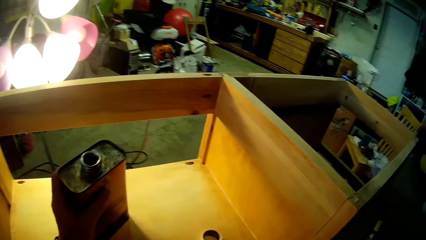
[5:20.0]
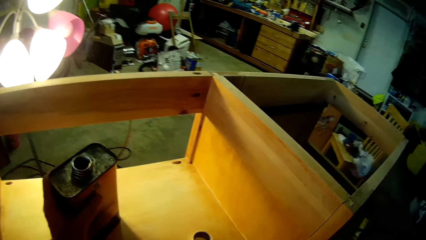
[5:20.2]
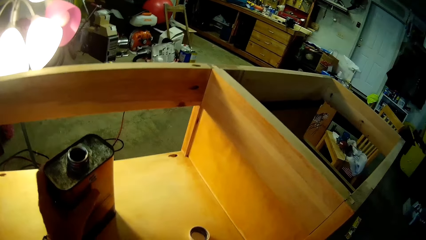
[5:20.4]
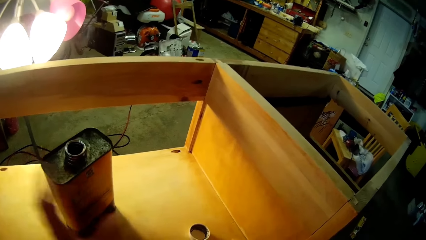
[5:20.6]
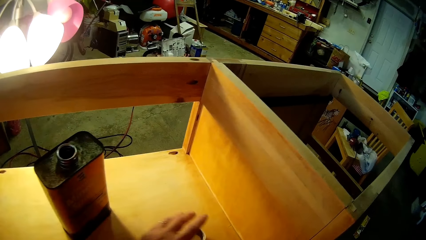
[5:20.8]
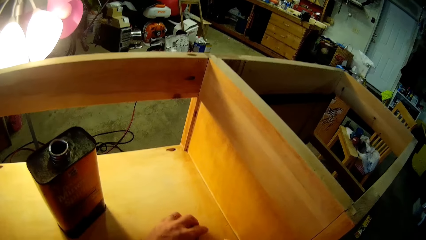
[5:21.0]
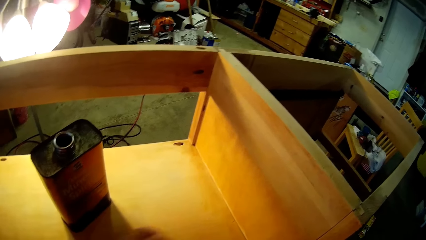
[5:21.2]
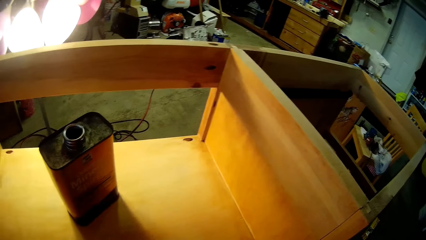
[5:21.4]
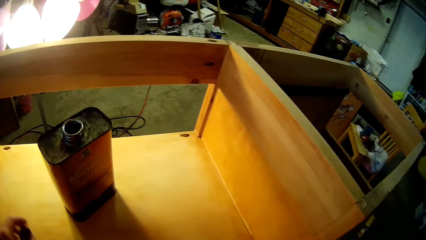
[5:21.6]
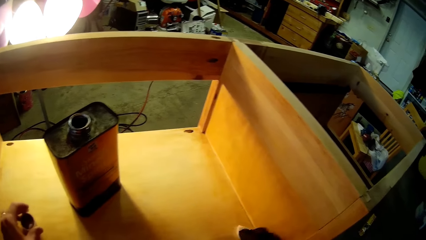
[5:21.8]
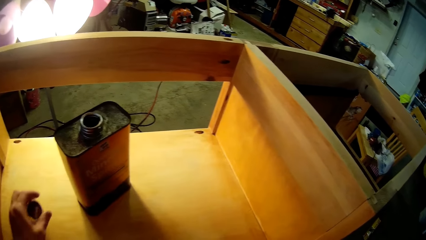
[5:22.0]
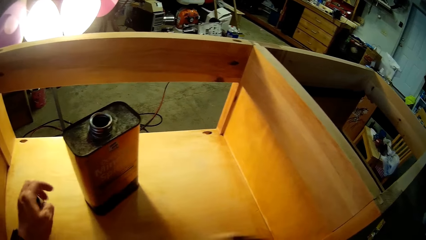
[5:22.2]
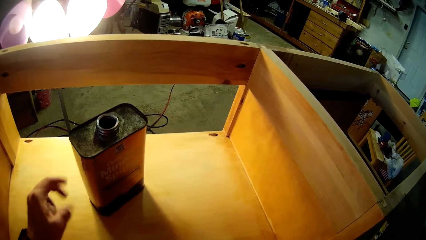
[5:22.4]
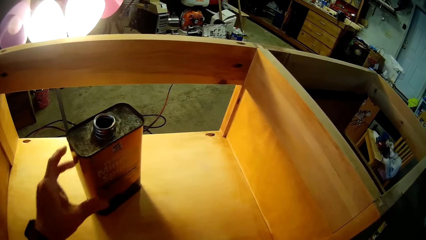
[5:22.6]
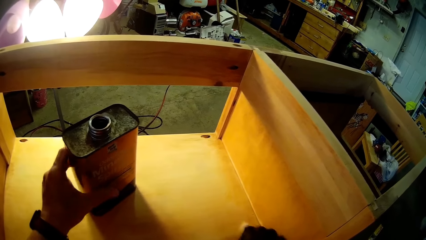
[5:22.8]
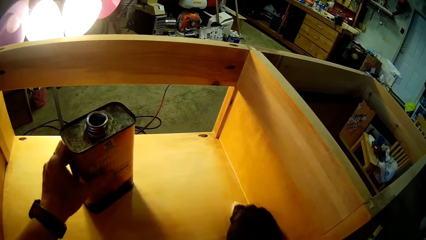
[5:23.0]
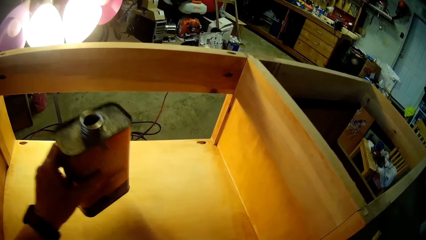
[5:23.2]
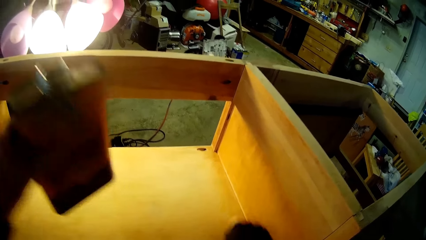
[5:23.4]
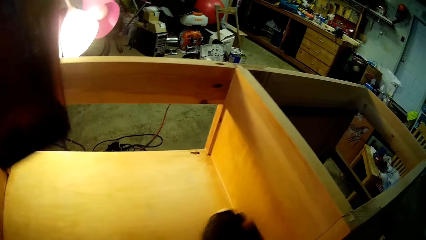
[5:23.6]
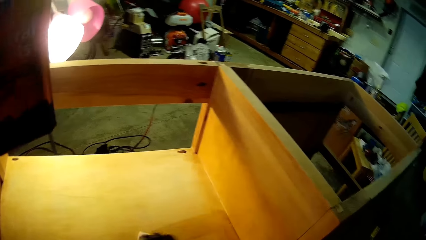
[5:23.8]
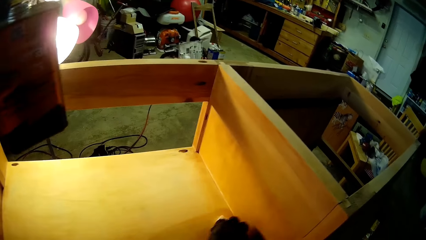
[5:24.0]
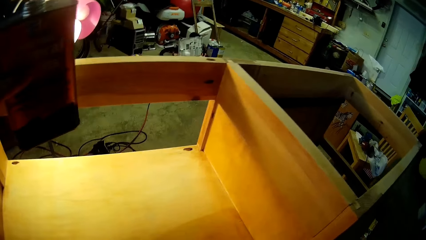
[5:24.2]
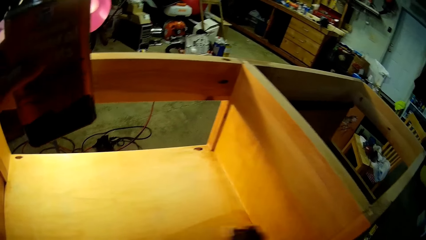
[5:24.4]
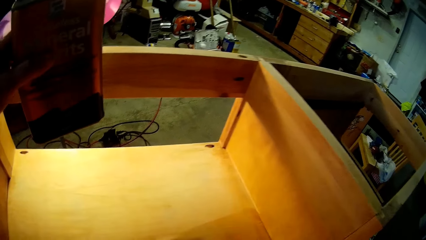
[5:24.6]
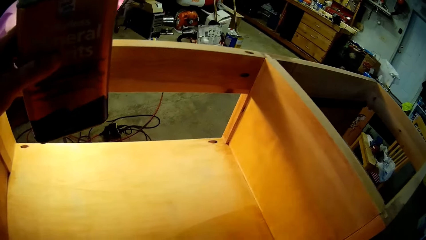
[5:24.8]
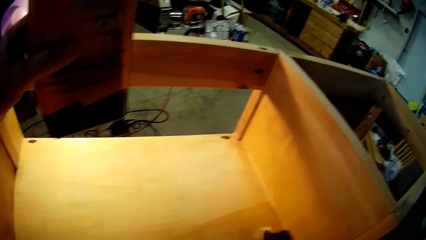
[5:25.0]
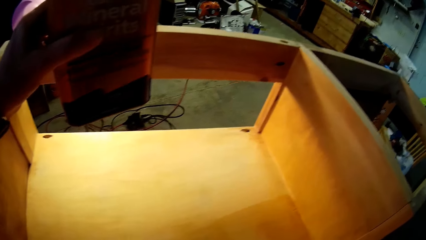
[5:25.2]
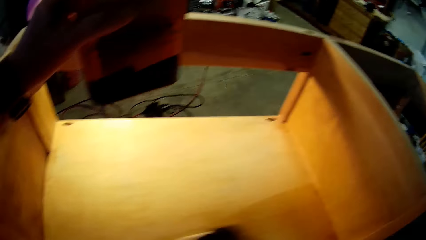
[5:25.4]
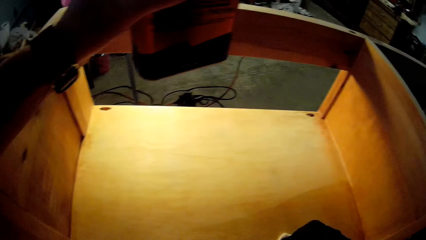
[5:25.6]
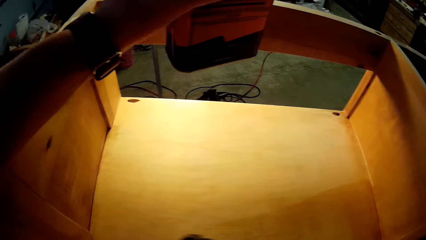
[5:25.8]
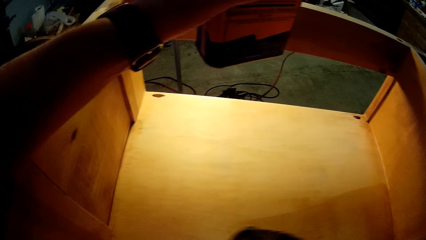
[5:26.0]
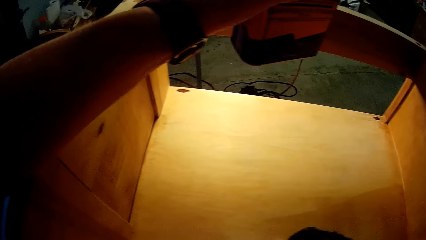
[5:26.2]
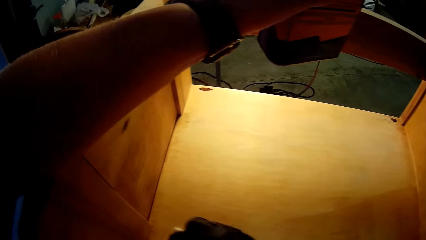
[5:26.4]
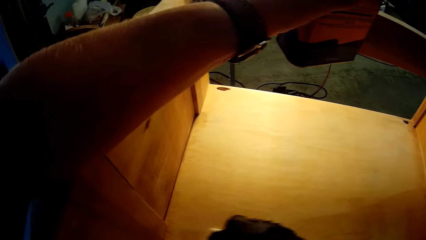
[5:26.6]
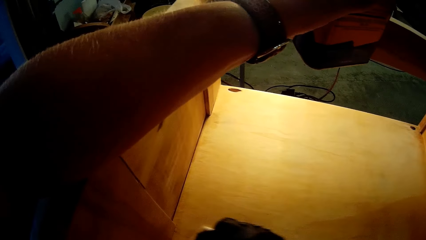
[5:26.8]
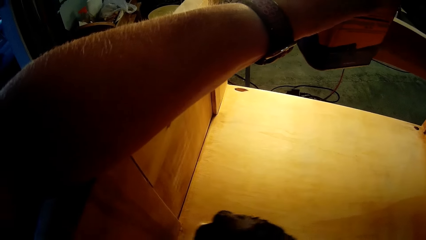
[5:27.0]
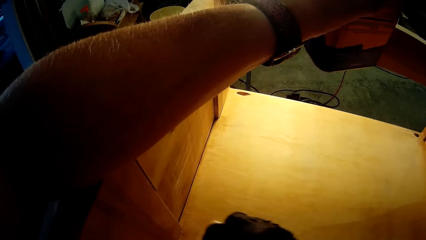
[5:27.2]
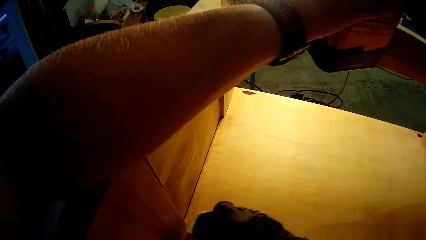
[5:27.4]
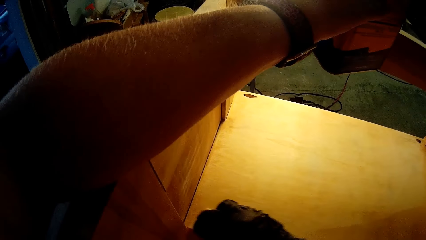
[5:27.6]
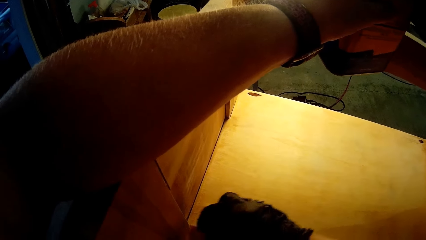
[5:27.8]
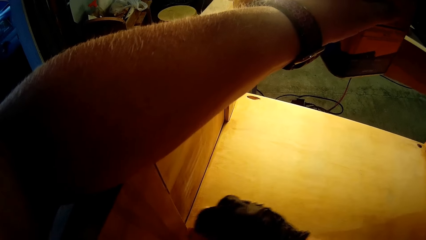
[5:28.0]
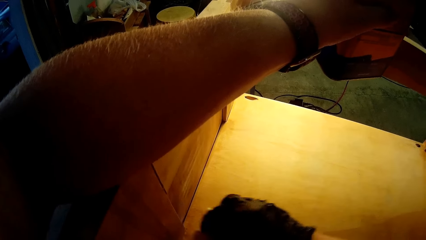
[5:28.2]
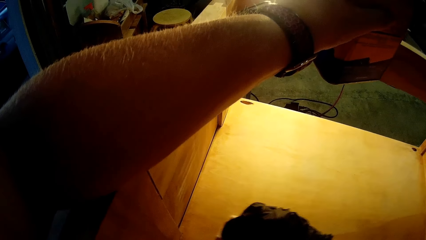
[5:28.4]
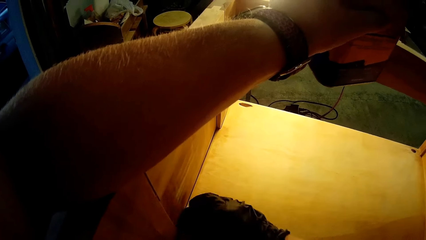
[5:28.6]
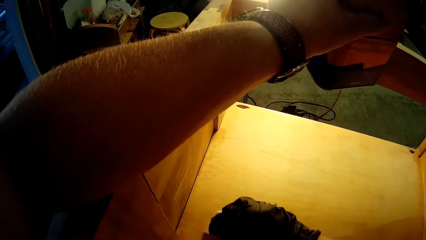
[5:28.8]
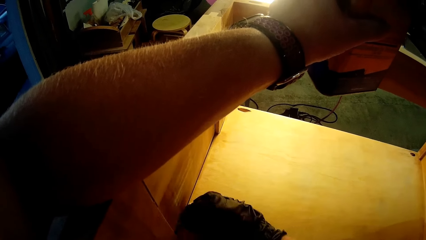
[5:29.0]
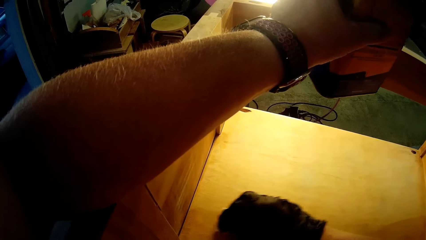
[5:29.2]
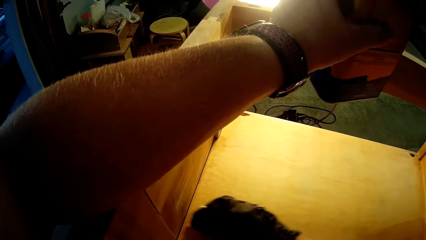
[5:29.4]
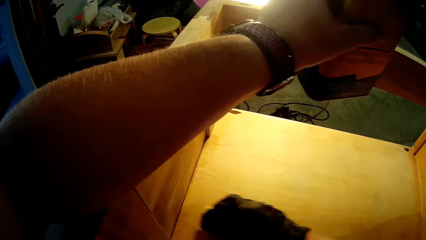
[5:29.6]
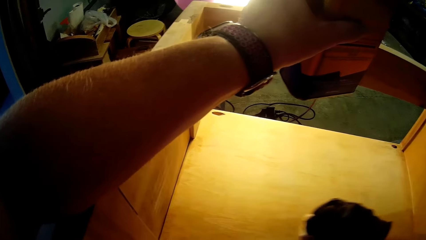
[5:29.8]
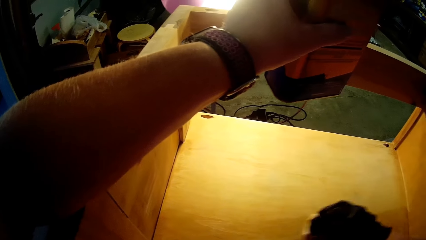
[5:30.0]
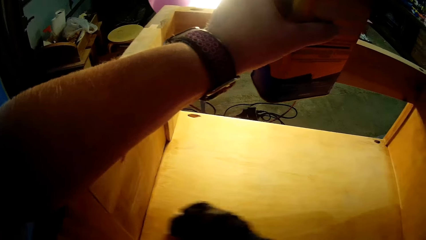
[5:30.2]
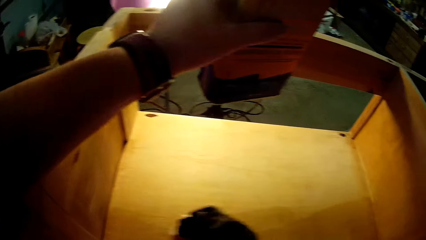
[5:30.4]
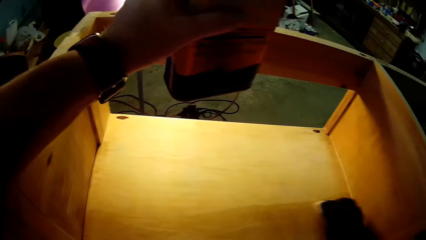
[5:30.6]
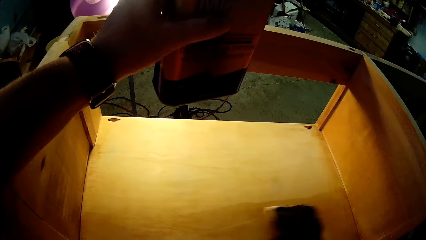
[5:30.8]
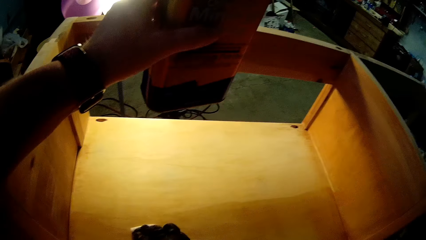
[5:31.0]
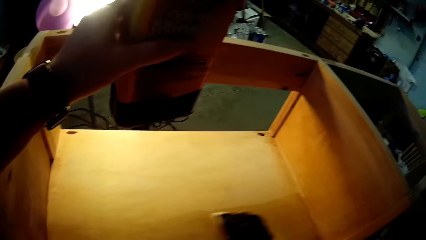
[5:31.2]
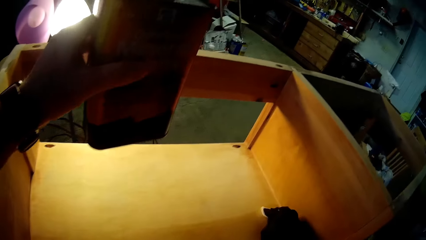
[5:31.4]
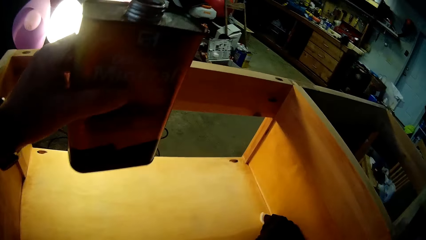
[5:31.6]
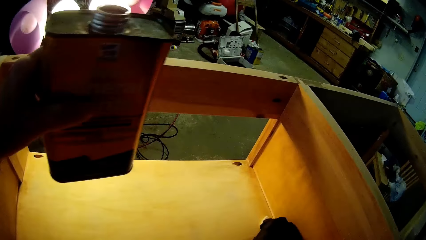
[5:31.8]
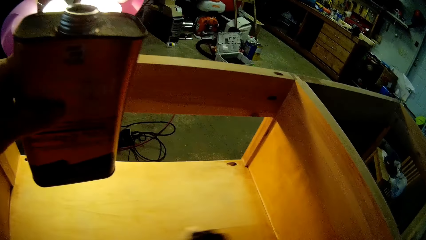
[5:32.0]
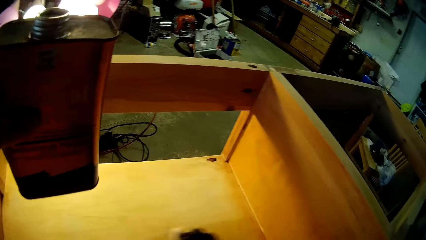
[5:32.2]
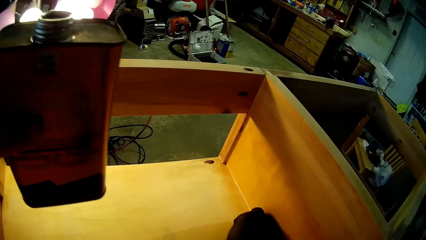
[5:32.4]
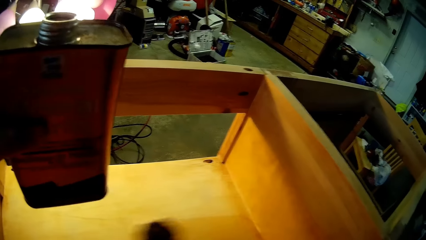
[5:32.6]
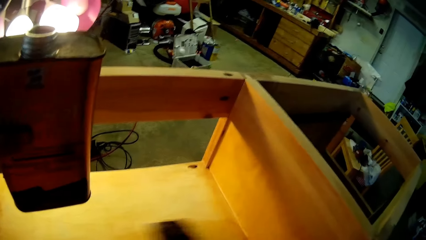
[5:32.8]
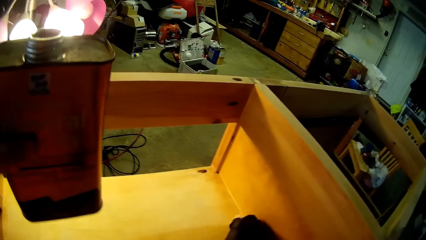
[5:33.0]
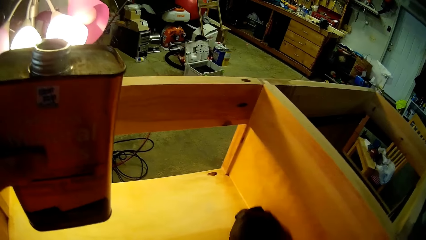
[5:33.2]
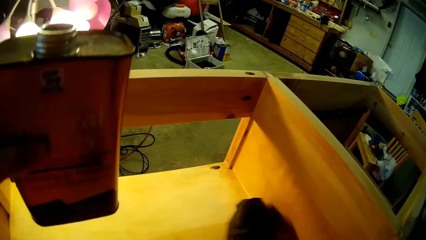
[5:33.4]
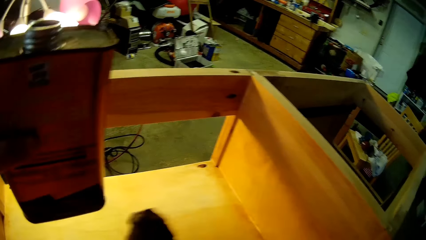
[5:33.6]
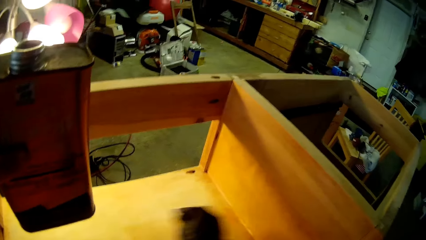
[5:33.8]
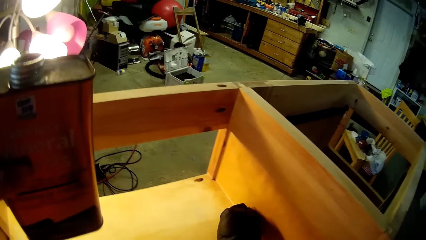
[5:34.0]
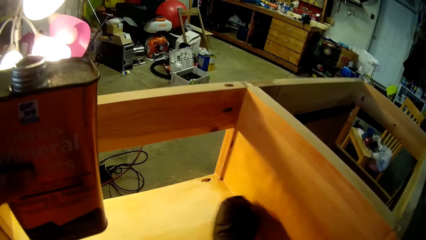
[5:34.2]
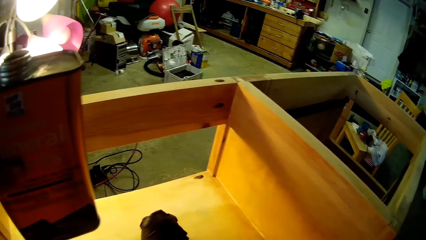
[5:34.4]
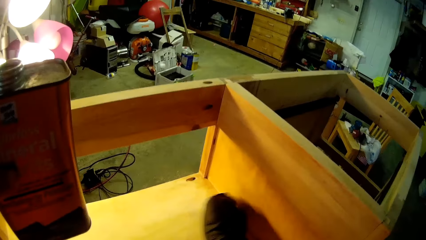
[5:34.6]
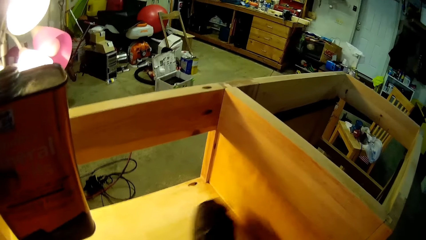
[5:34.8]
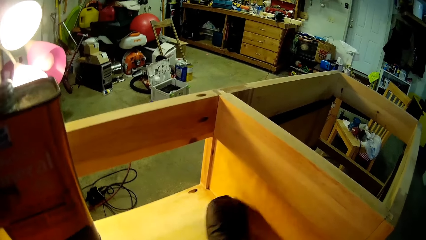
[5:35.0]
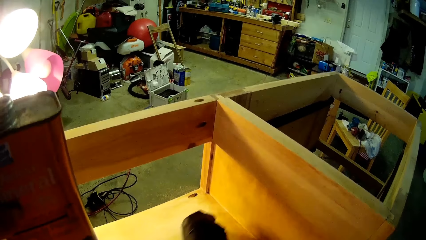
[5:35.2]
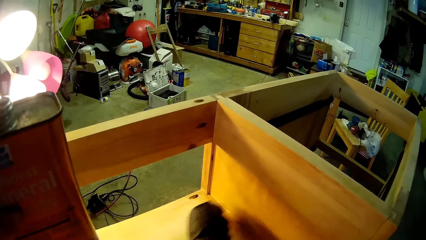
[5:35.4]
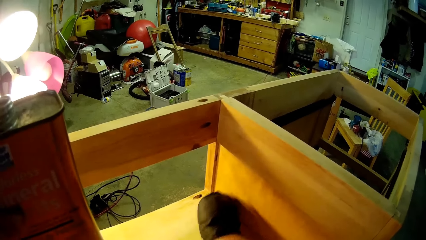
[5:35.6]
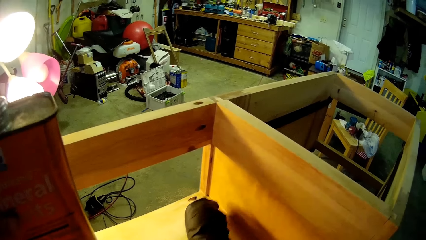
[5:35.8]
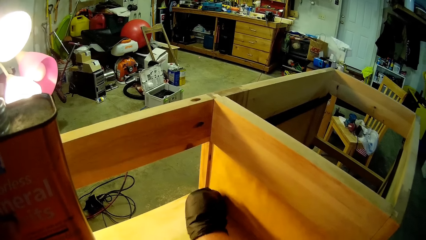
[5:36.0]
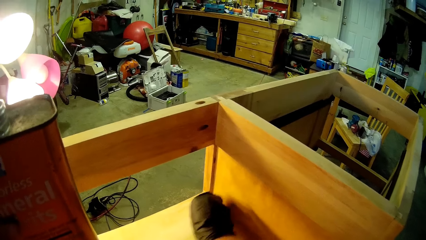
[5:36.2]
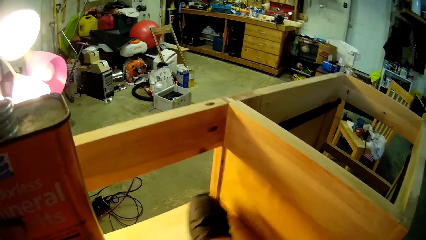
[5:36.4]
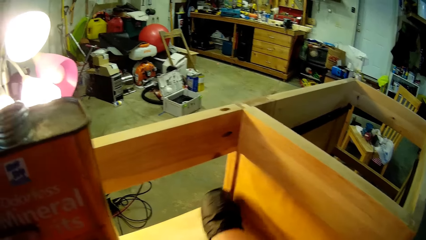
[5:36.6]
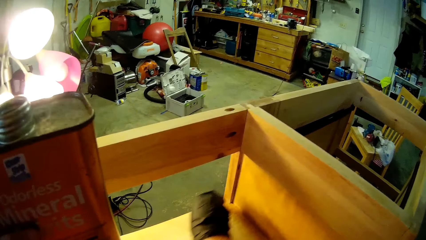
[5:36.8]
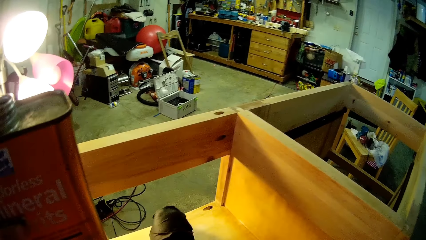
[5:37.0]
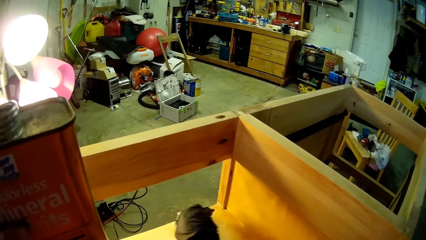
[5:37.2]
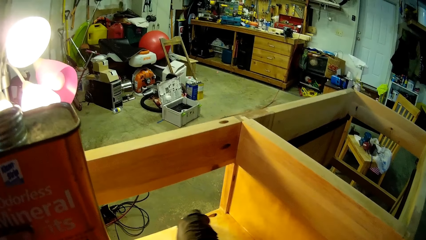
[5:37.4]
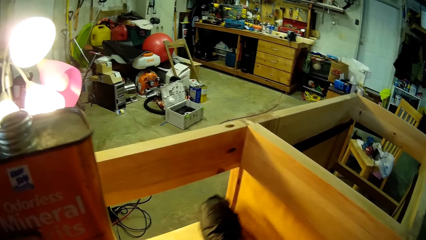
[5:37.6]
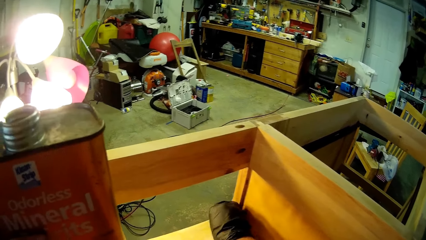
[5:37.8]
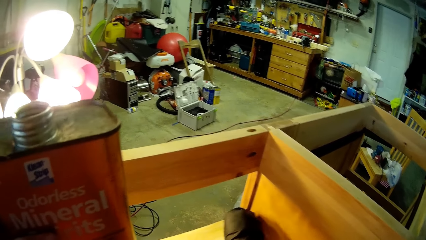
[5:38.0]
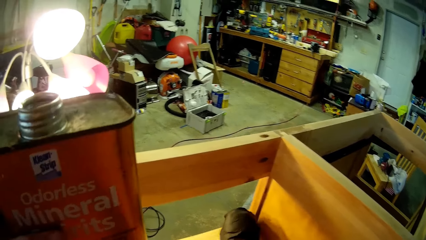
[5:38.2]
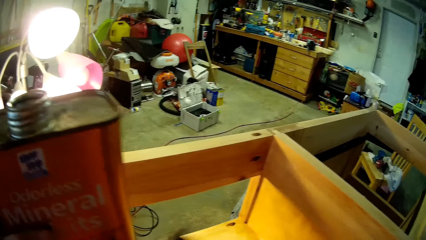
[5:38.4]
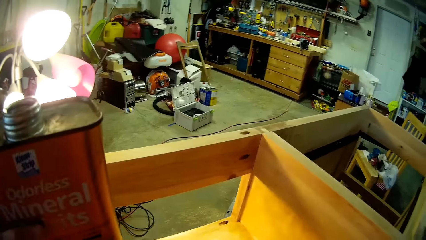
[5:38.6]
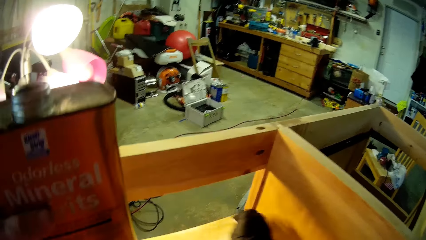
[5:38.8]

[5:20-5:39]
The camera wearer wipes the wood. He puts the odorless mineral spirit on the cabinet. He takes the bottle cap of the odorless mineral spirit. He scrubs the cabinet with sandpaper. He holds the bottle cap in his hand. He takes the odorless mineral spirit from the cabinet. He puts his hand on the cabinet. He scrubs the cabinet with the sandpaper repeatedly.
